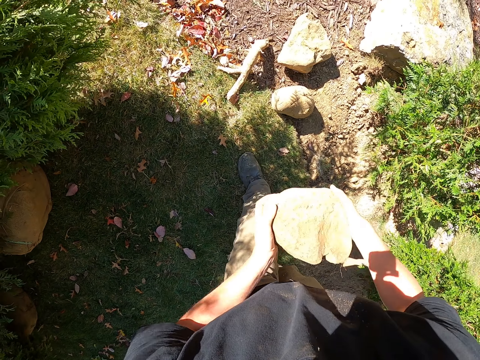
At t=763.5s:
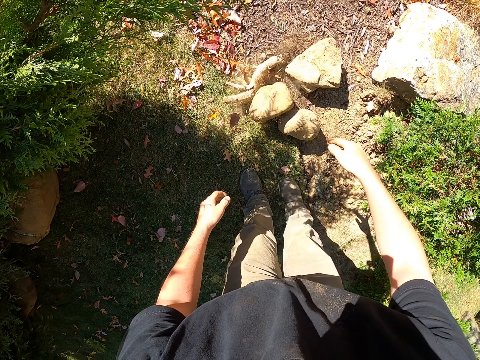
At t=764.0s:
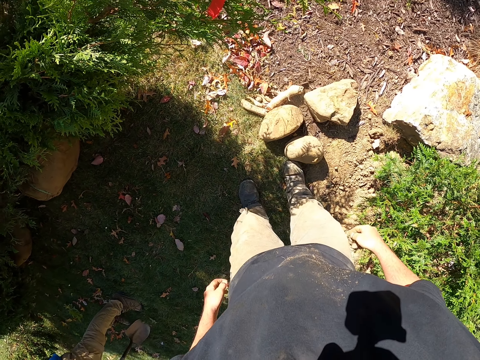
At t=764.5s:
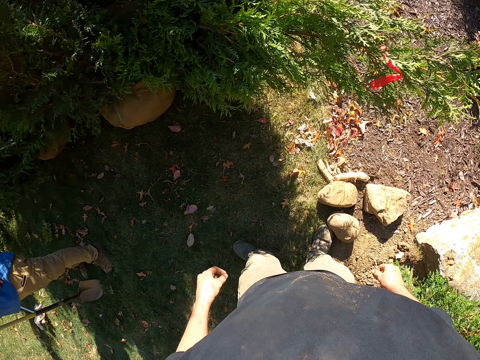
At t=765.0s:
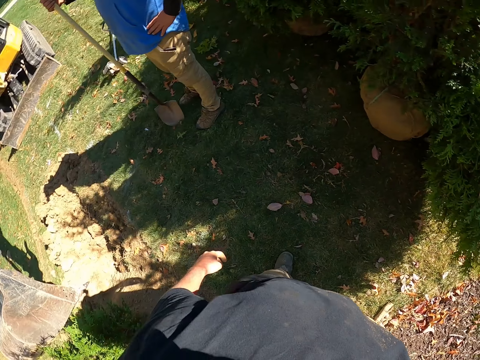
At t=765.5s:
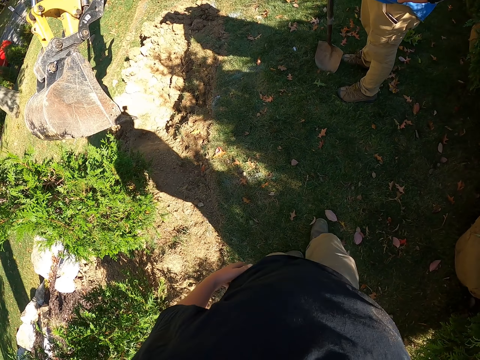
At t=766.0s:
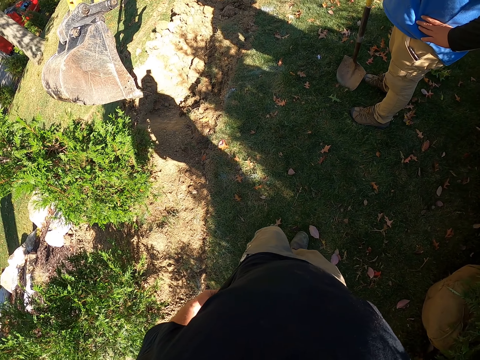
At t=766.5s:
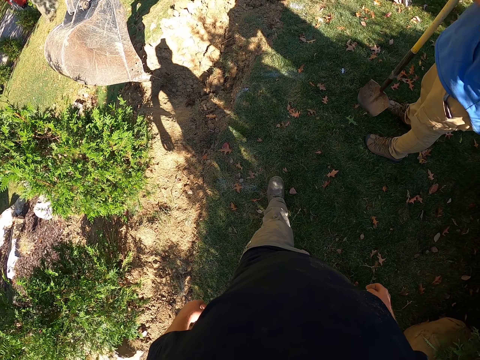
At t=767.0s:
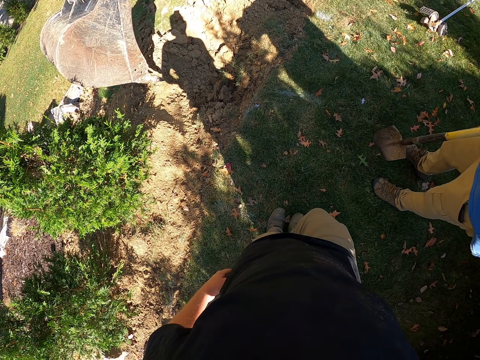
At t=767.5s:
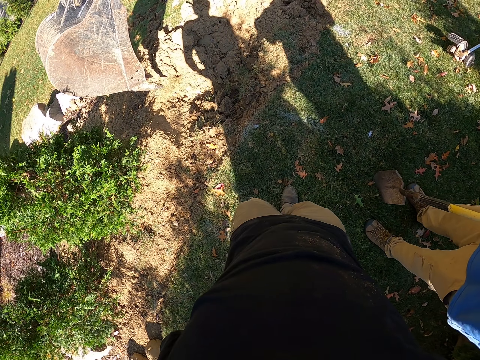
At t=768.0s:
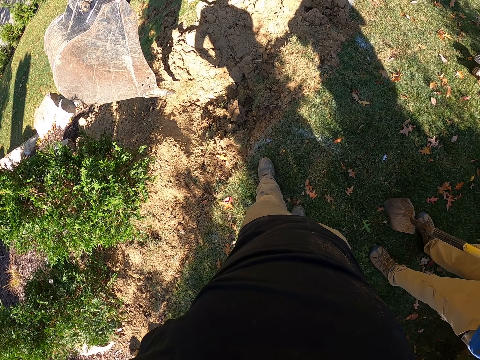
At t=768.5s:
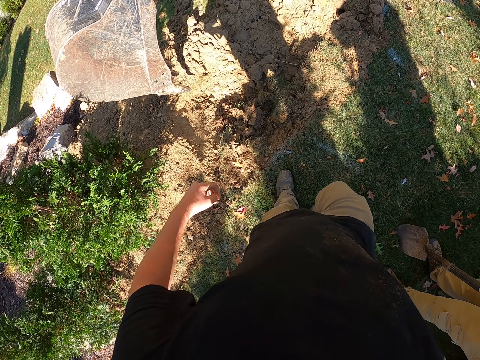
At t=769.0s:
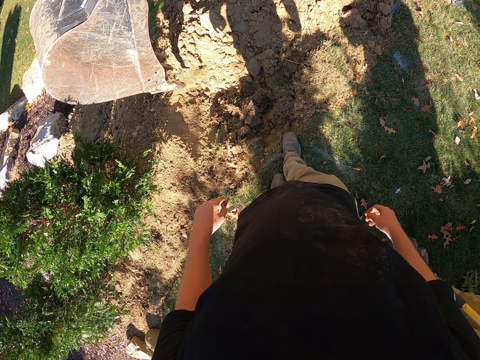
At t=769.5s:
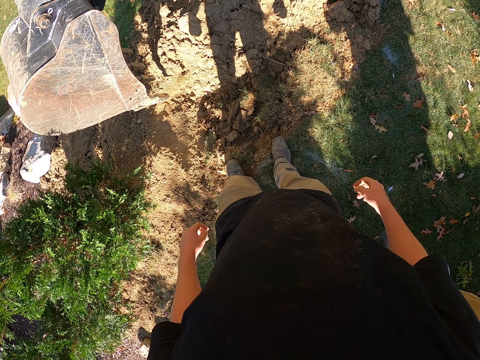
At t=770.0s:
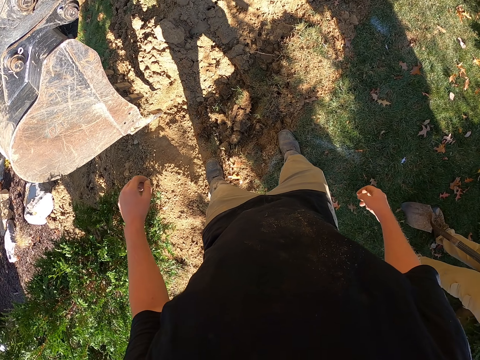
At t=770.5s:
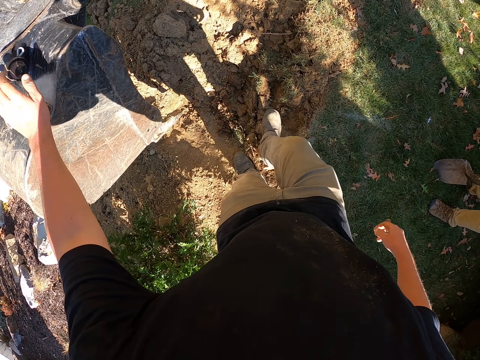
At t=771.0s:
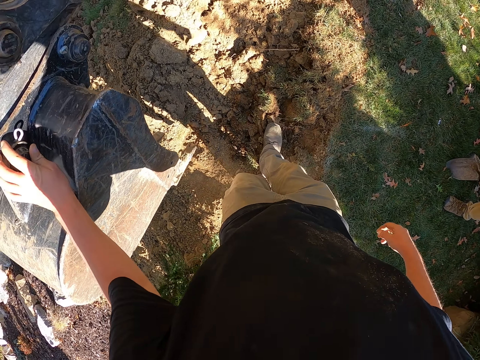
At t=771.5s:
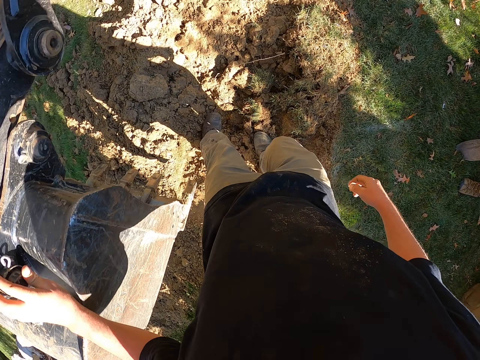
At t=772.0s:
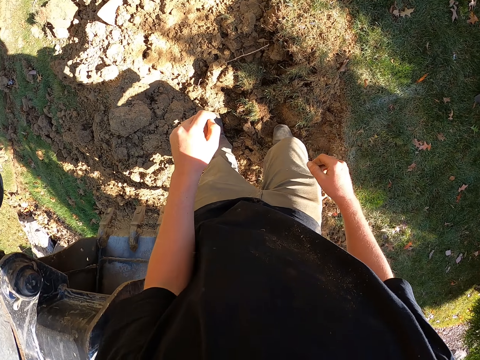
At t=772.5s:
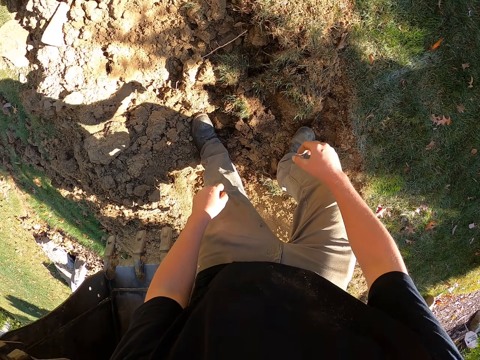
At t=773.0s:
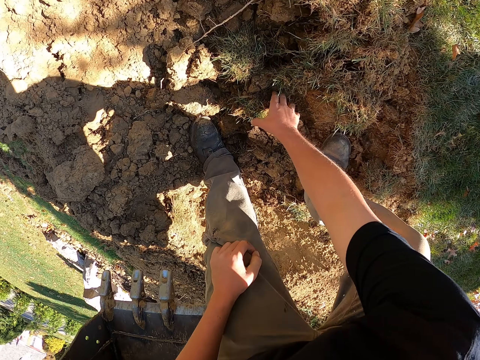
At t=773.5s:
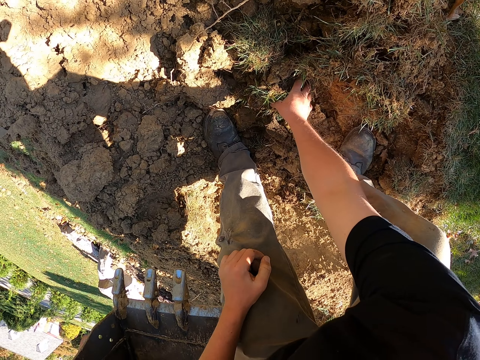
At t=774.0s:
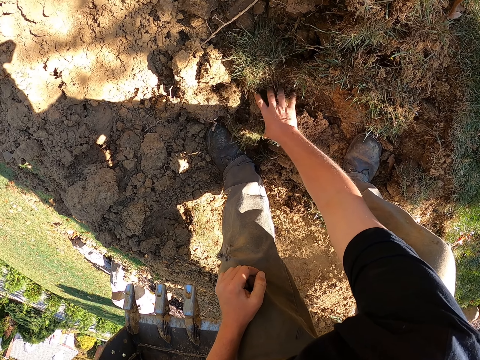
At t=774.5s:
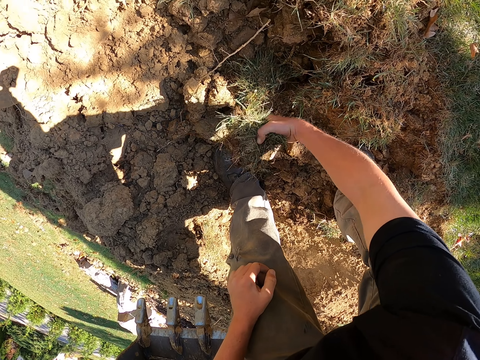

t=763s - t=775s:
The camera wearer throws the stone down. They move around. They turn around. They walk past a man. They hold the excavator. They touch on the excavator bucket. They pick up dirt.

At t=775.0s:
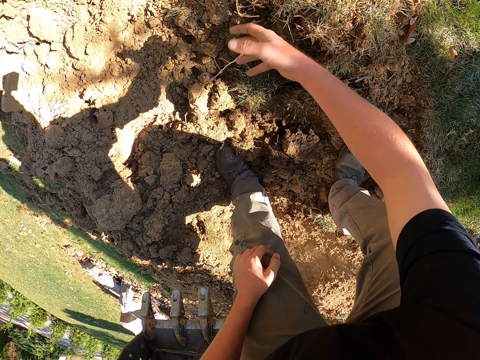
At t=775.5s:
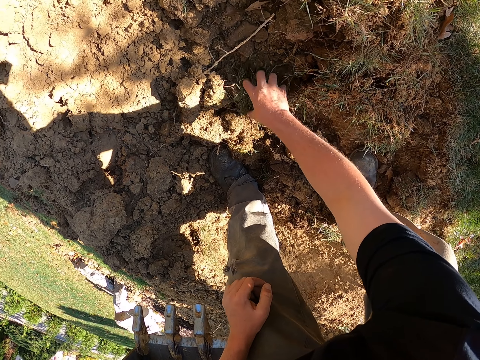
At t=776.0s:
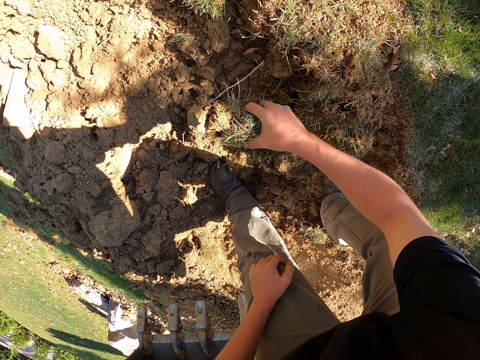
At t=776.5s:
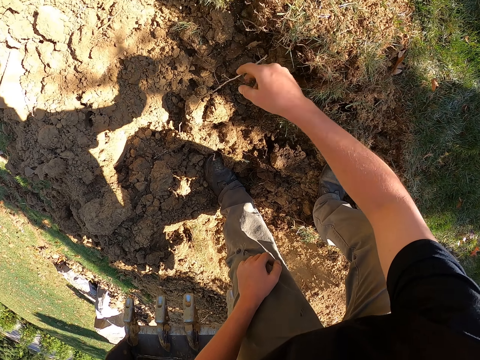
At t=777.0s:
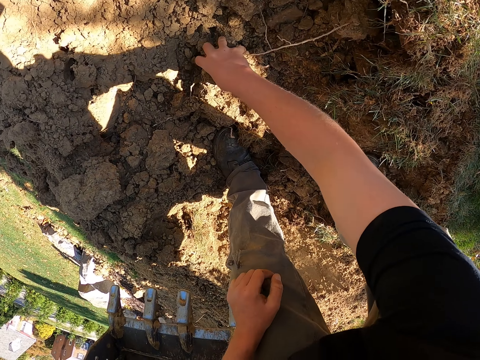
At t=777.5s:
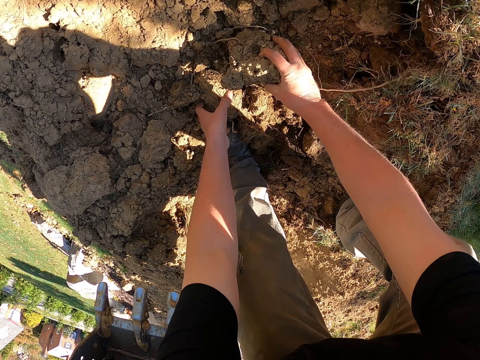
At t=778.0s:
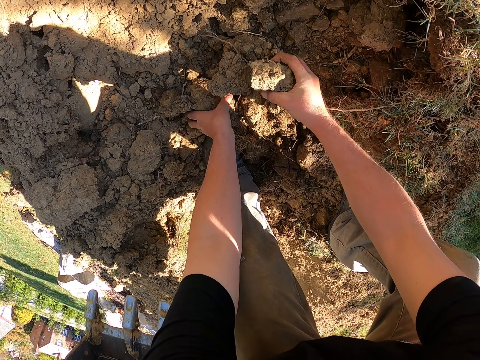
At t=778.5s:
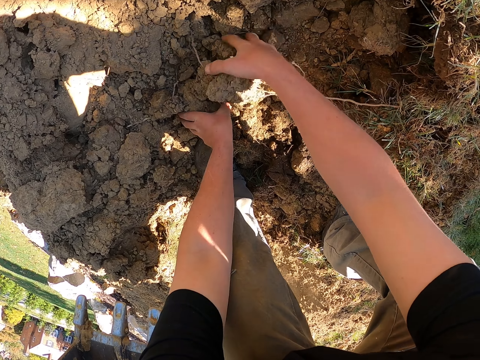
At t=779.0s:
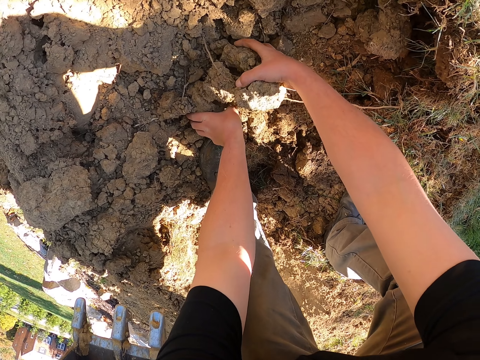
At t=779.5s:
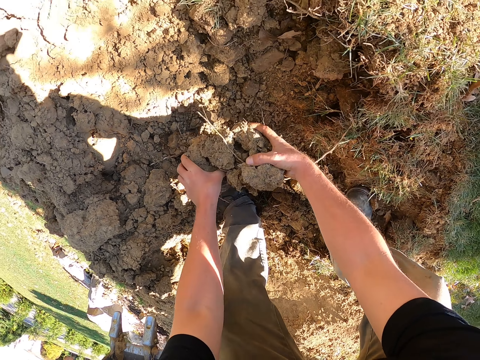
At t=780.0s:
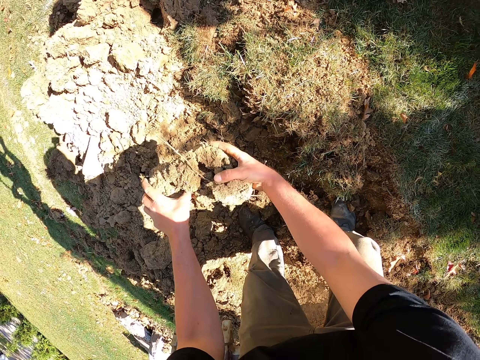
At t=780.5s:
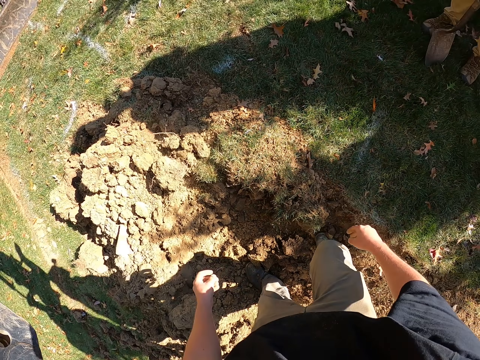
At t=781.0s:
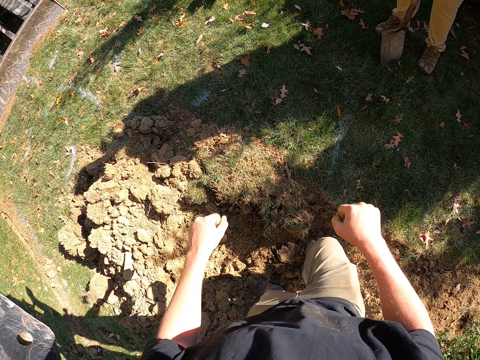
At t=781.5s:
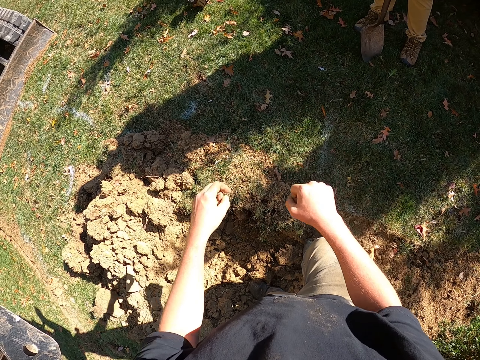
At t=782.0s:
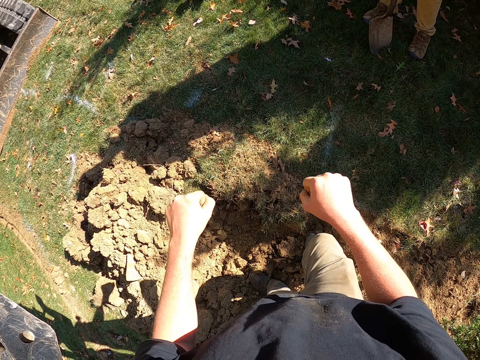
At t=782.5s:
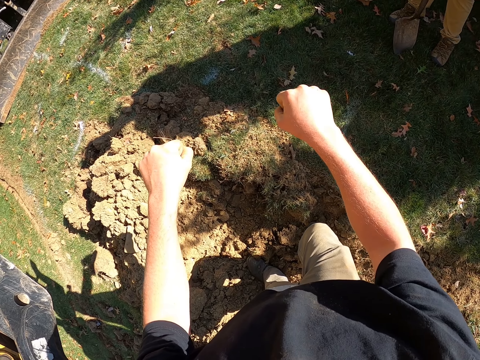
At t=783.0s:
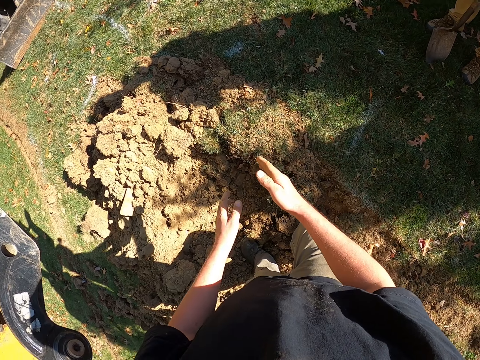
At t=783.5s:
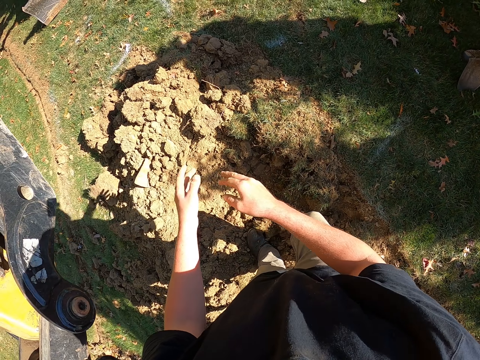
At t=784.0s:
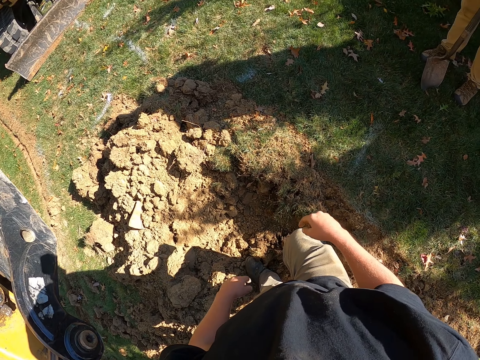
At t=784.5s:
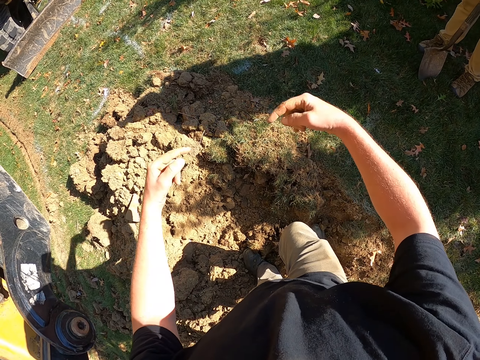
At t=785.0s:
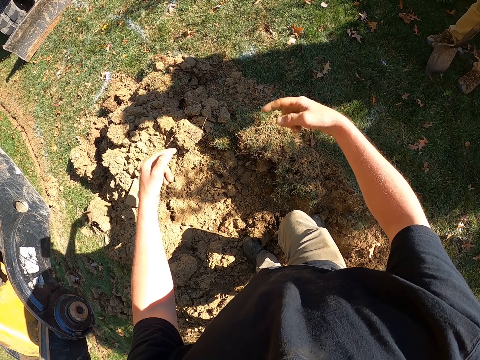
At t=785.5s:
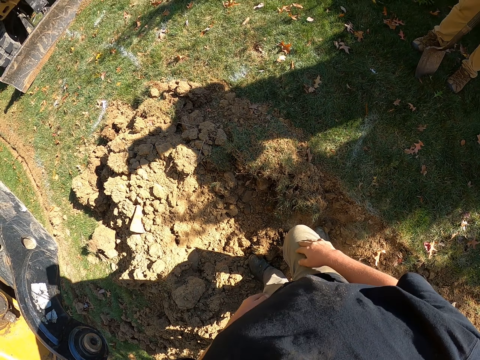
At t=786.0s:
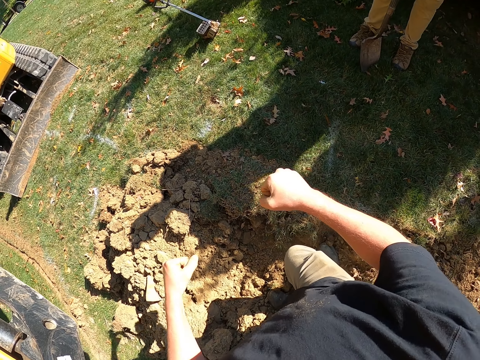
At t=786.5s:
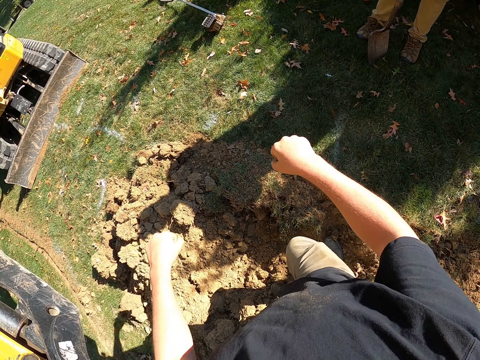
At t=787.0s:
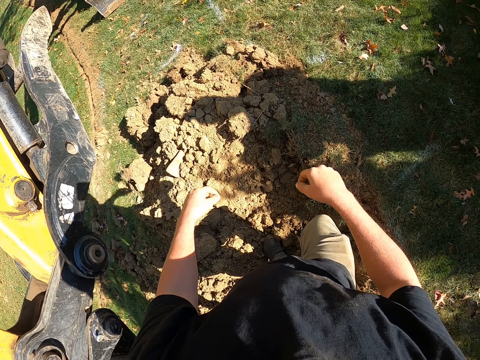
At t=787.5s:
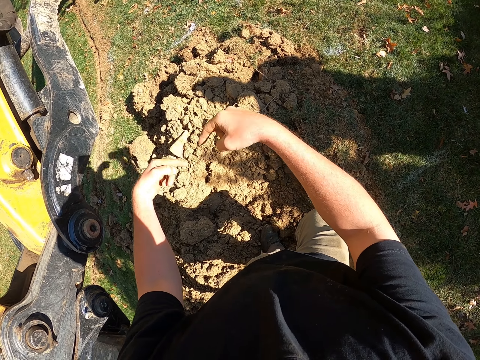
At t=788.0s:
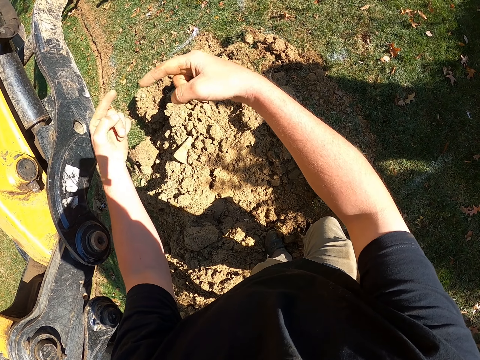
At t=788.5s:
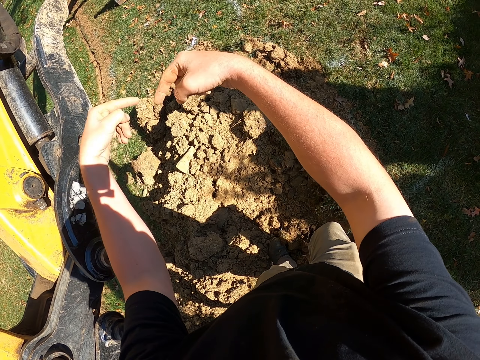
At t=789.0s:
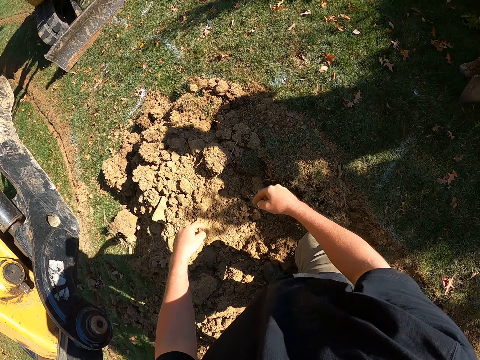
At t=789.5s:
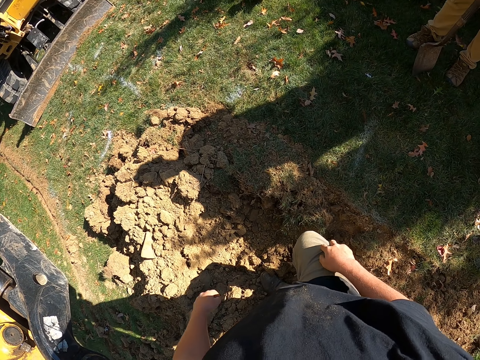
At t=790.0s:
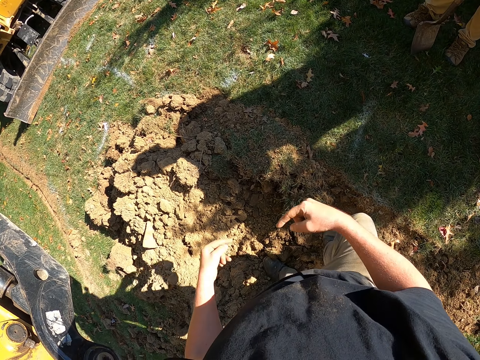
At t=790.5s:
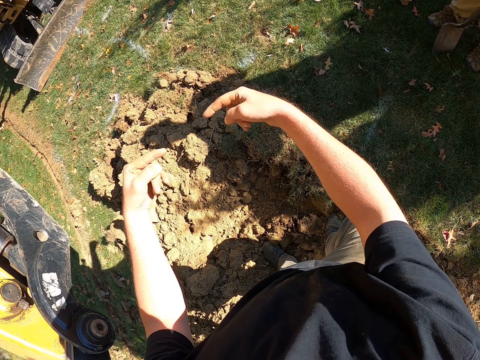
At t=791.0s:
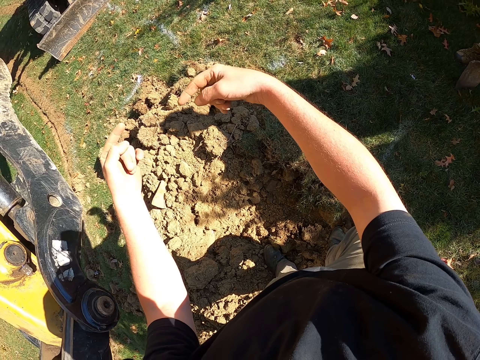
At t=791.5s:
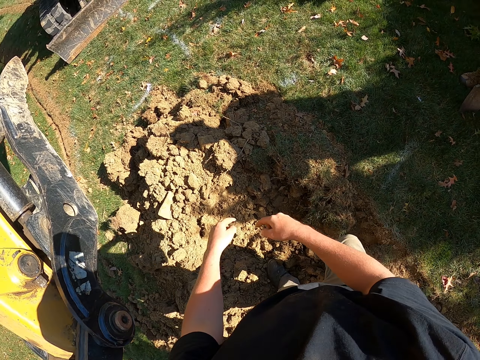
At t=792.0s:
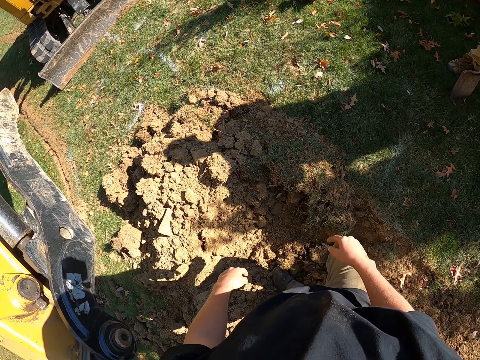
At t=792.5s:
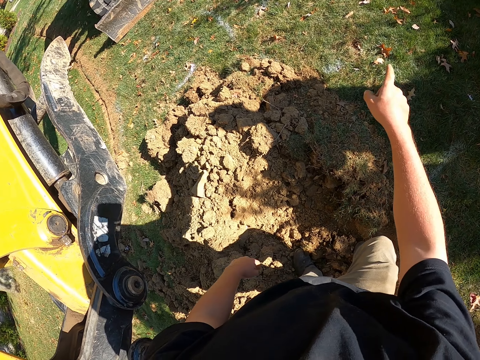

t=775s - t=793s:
The camera wearer throws the dirt. He picks up the dirt. He throws the dirt. He puts his hand on his left knee. He moves the soil away. He holds the dirt. He holds the dirt again. He picks up the dirt. He throws the soil away. He wipes his hands. He moves his hands around. He sways his hands. He touches his pants. He sways his hands. He sways his hands again.
